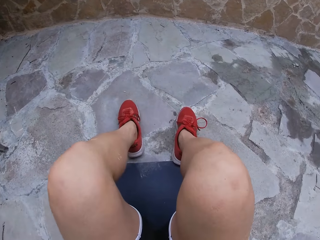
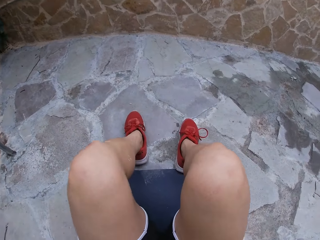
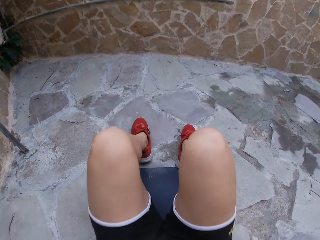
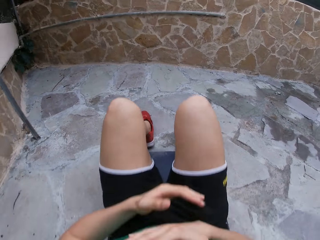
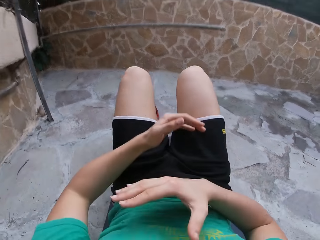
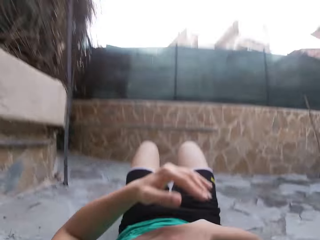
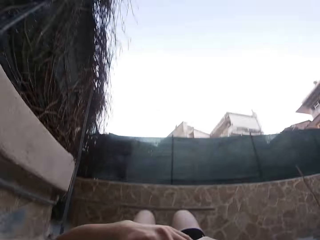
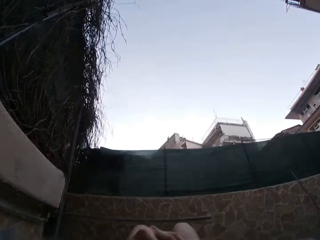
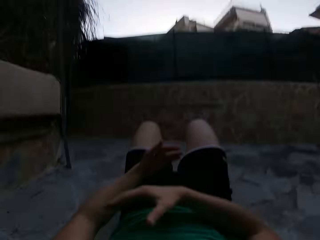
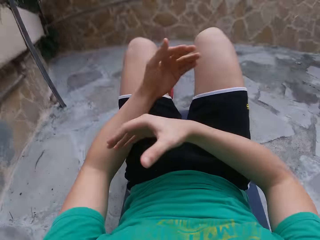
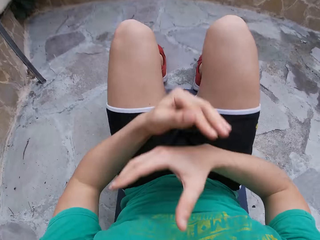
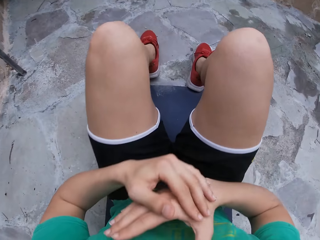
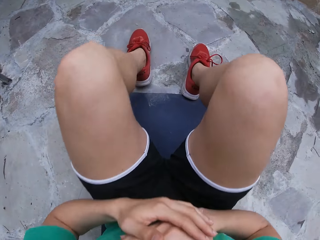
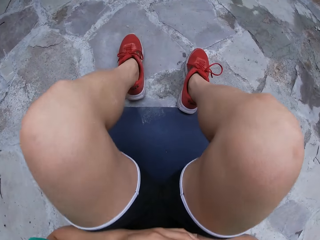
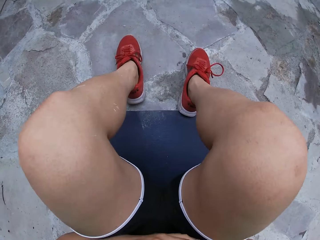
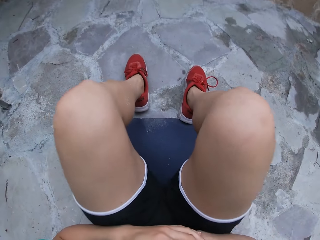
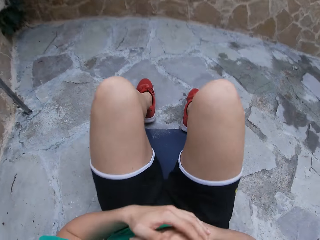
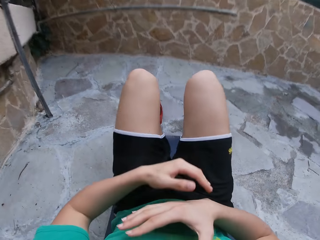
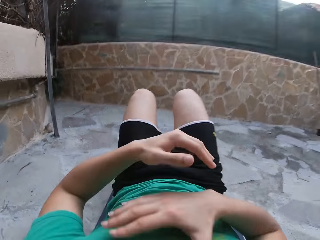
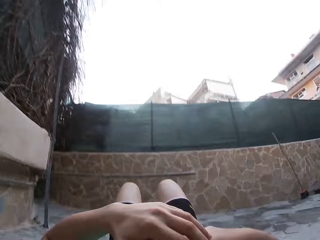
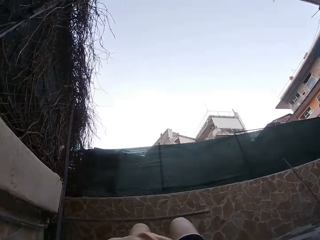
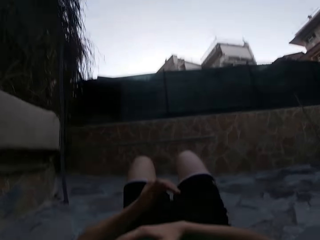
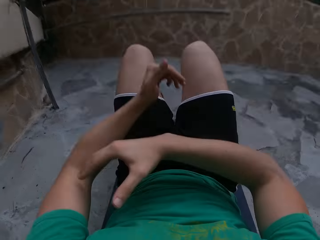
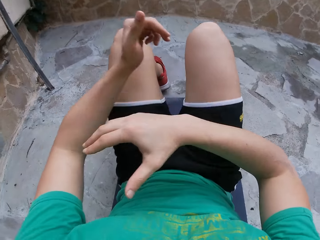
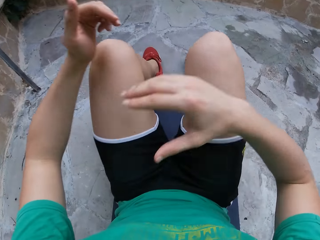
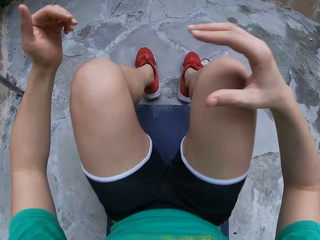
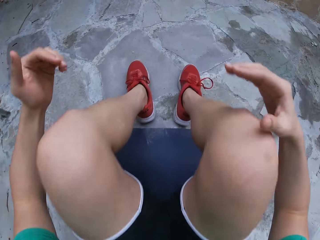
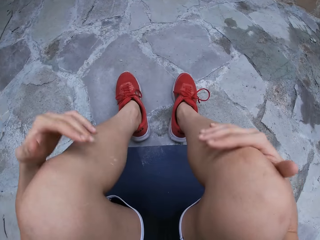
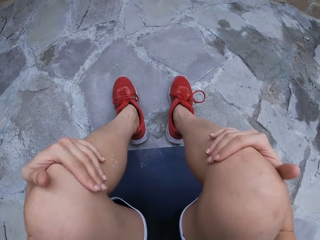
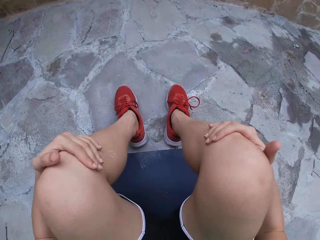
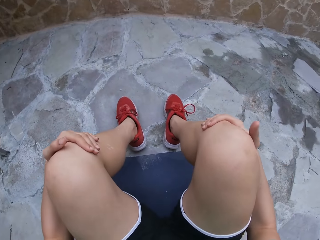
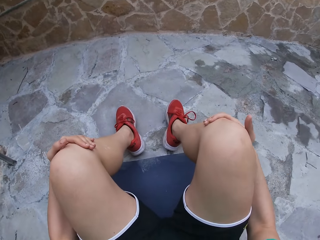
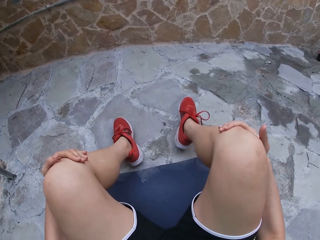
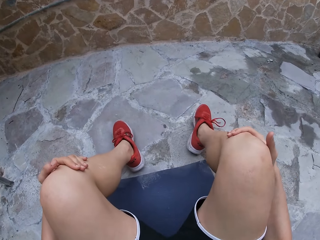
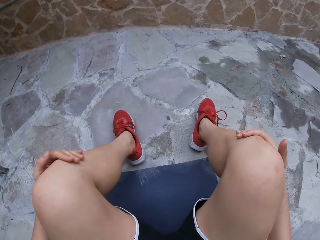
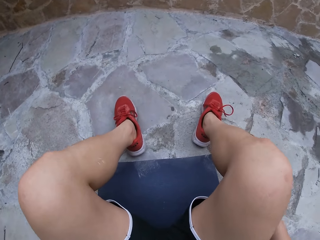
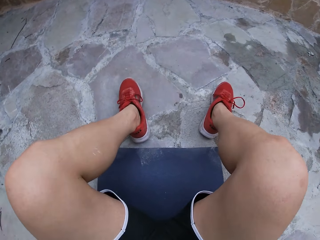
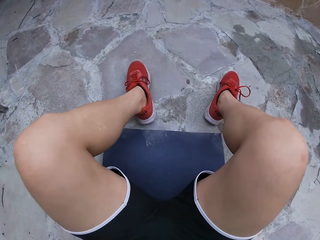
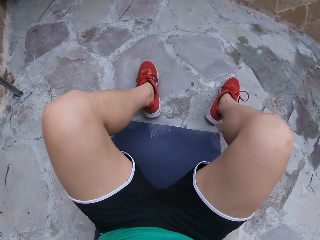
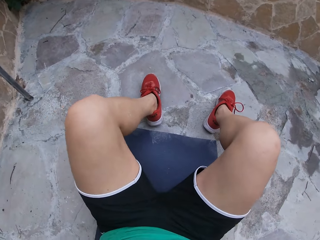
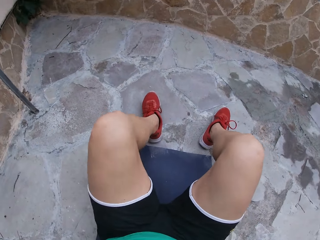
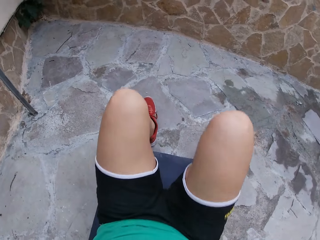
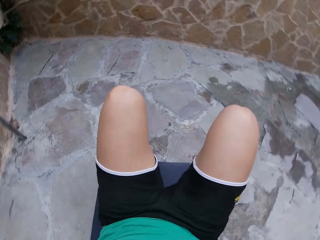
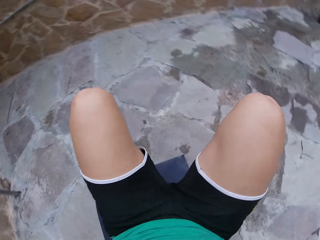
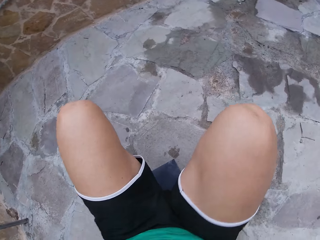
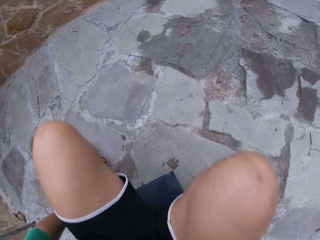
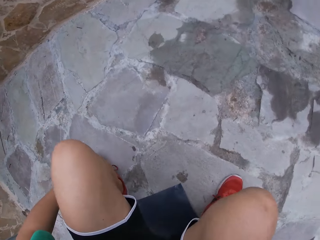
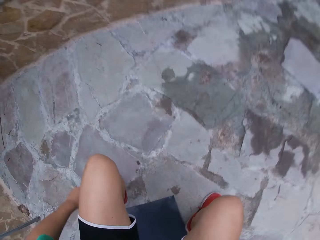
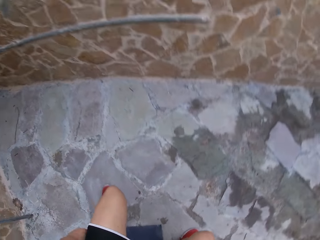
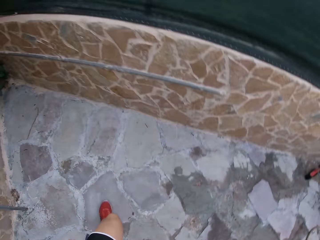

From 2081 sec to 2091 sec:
The camera wearer lowers the upper body. They lift the upper body. They lower the upper body. They lift the upper body. They move the leg. They stand up.

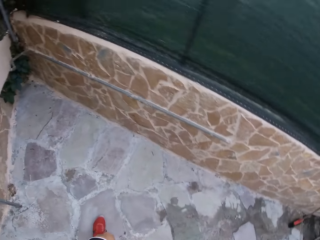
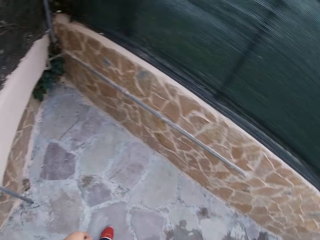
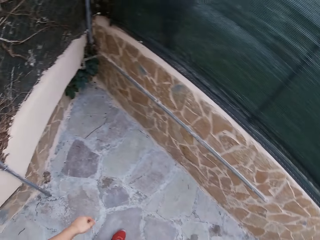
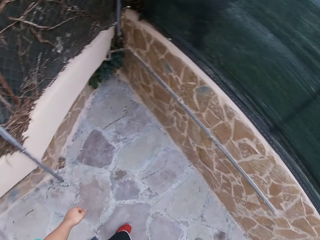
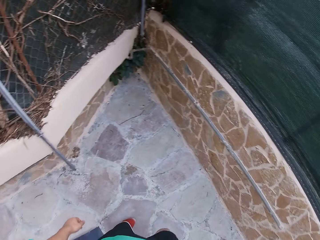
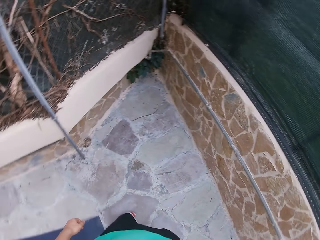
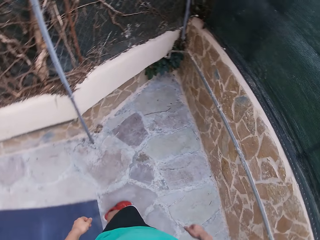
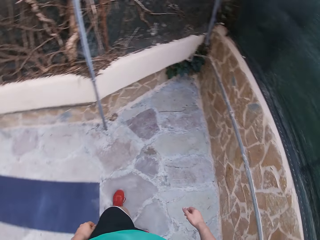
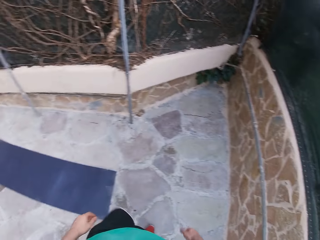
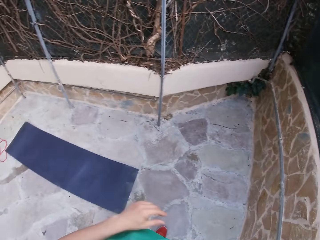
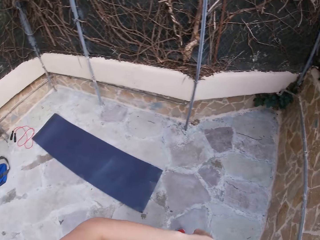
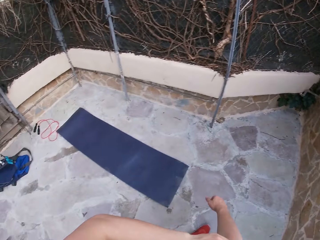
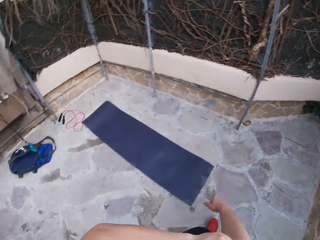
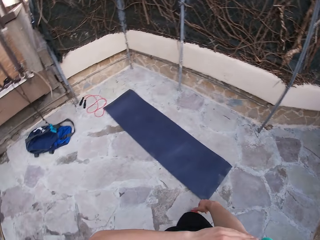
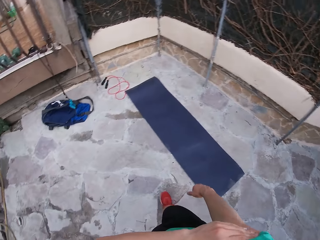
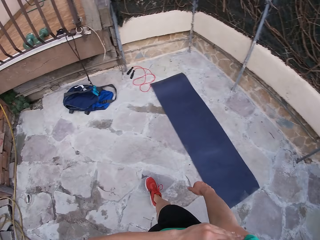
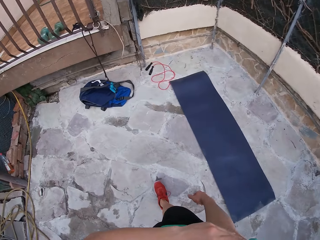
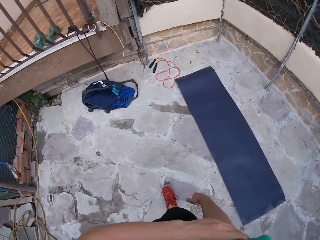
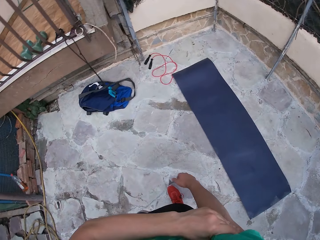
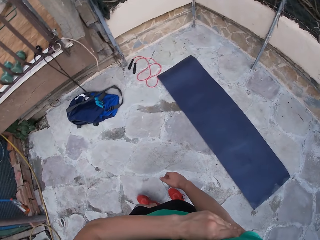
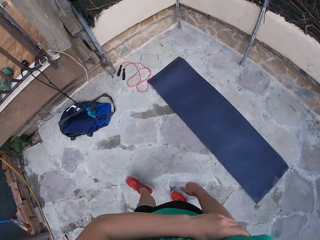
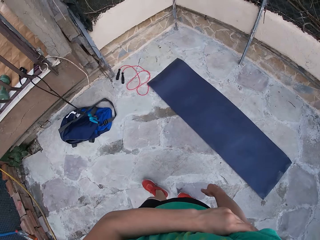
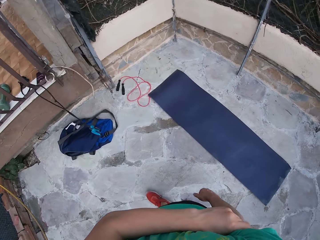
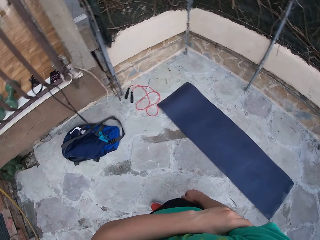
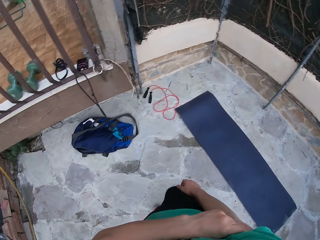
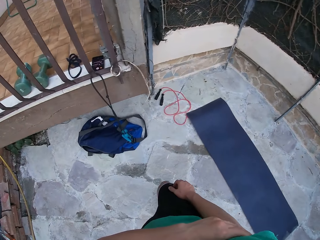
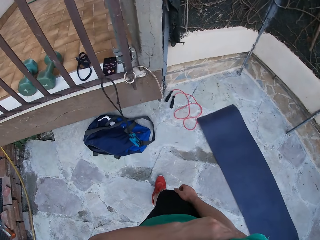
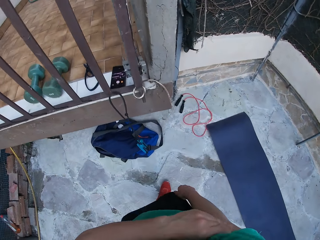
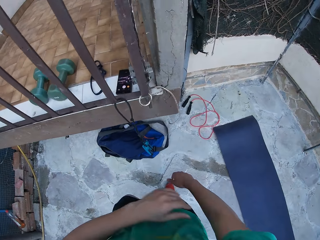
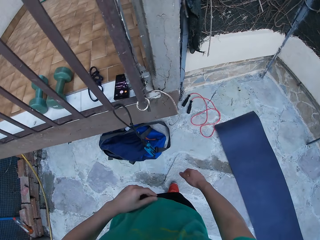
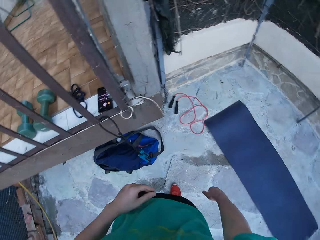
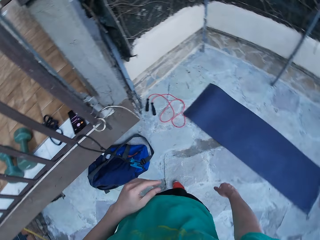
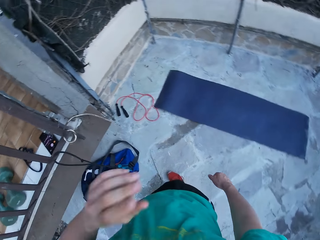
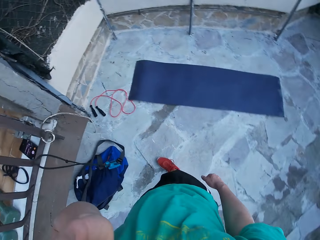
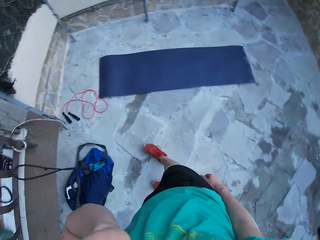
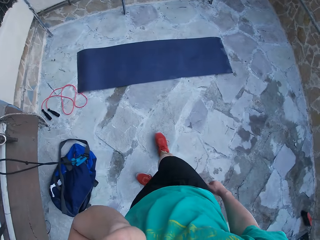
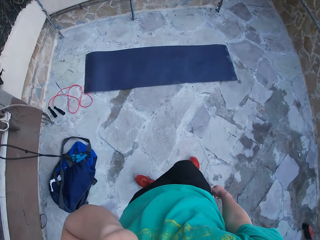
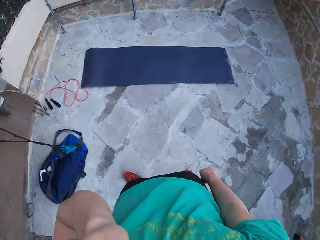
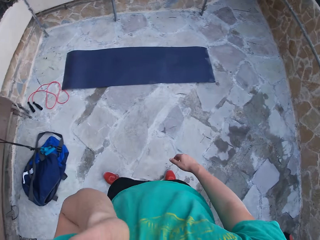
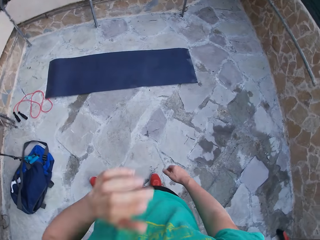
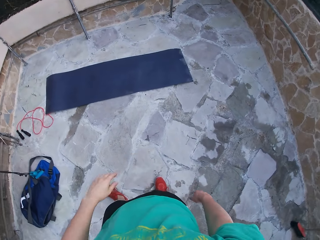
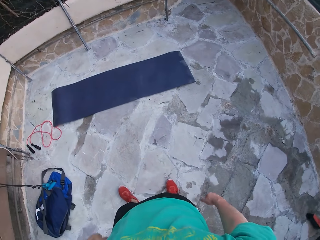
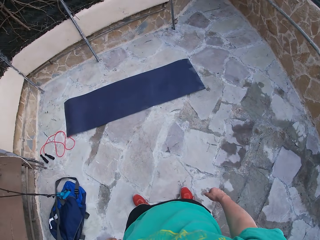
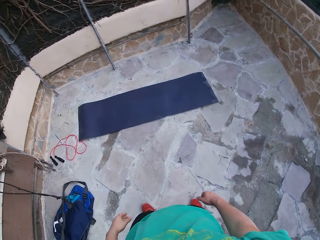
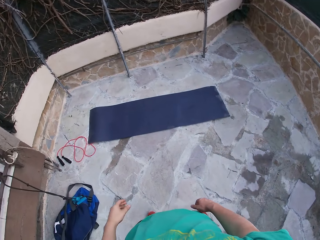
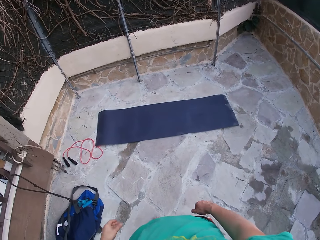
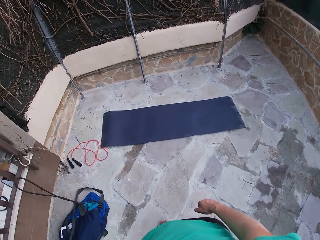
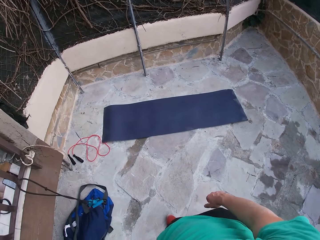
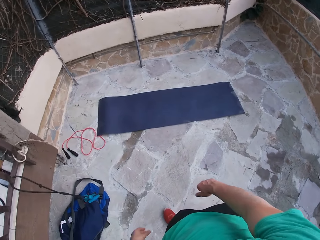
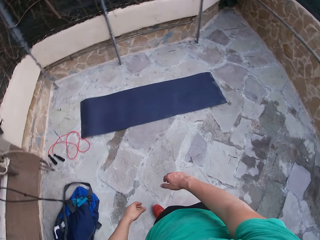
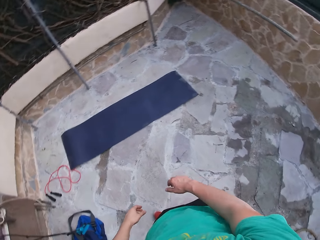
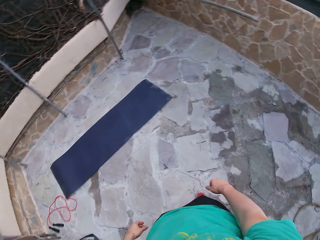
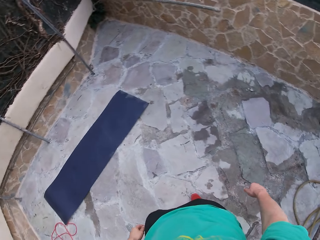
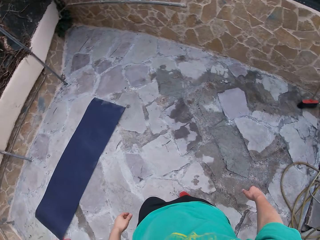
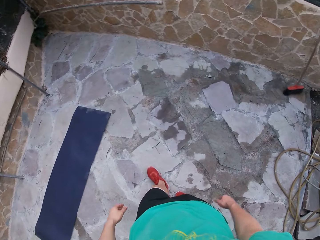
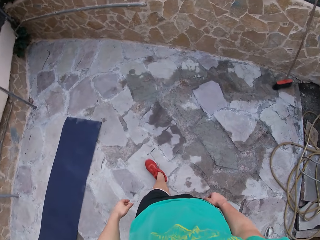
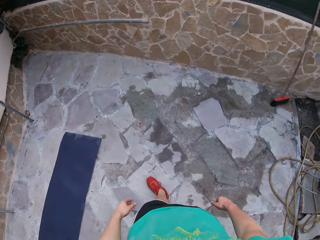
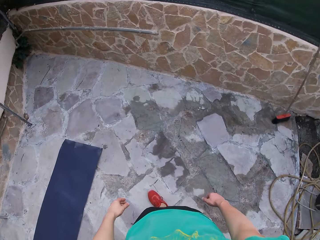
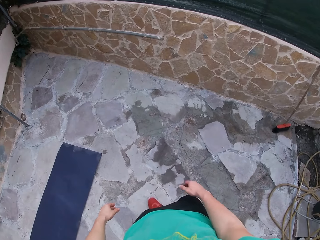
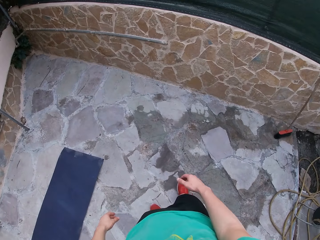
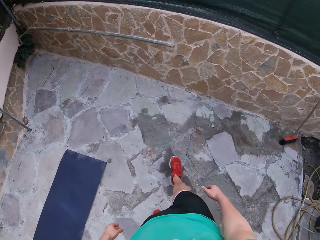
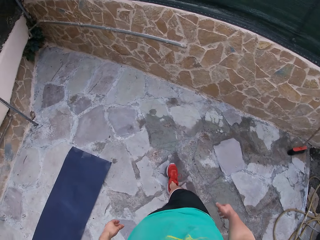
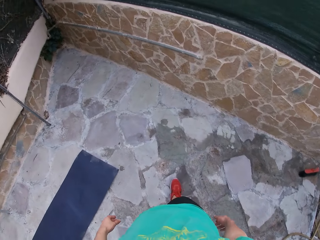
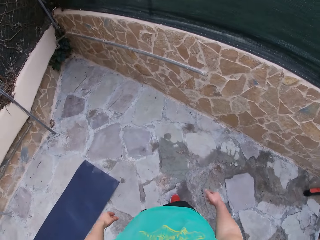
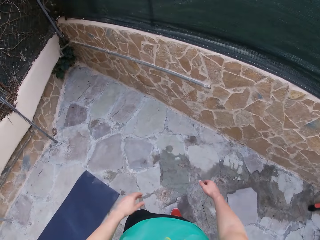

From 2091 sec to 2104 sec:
The camera wearer steps forward. They touch the hand. They step forward. They move the hand. They step forward.
